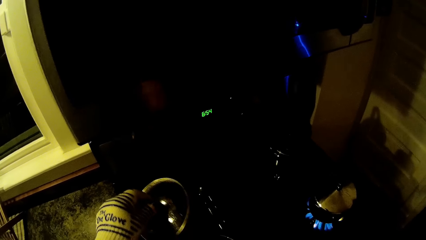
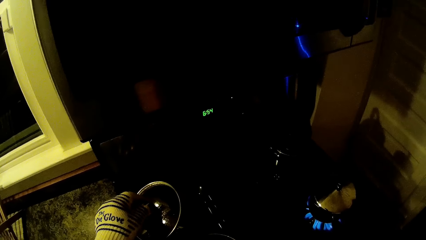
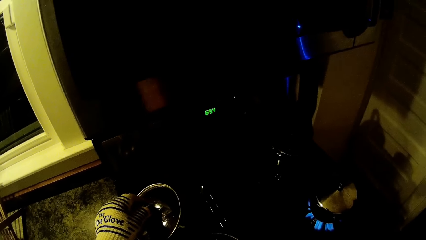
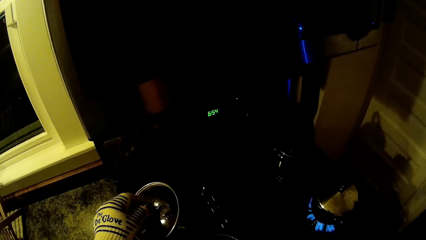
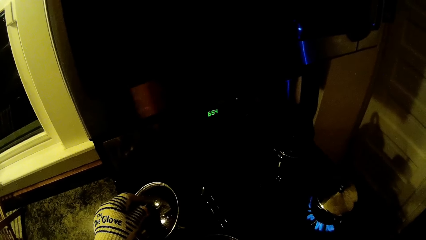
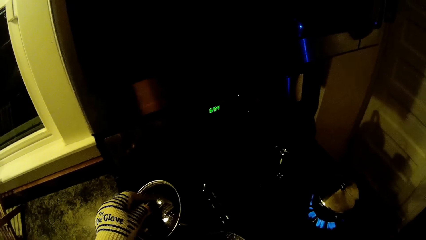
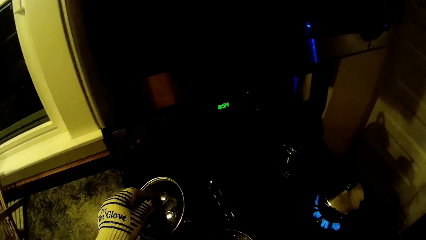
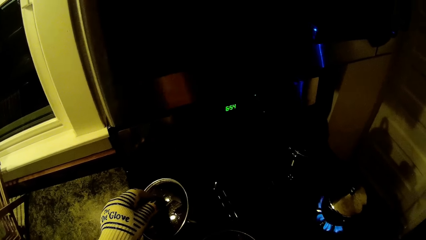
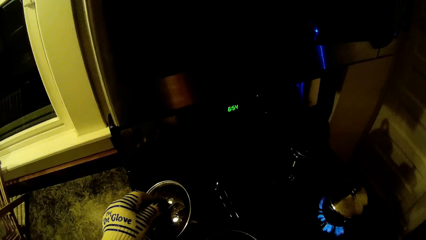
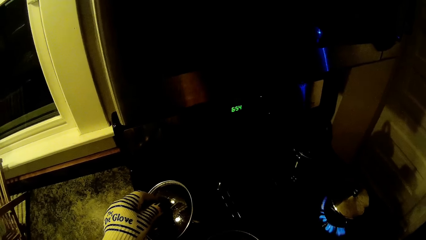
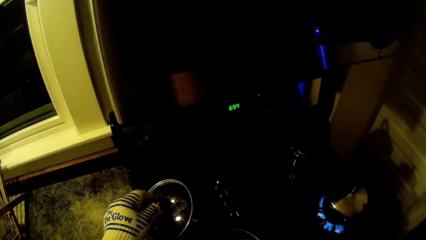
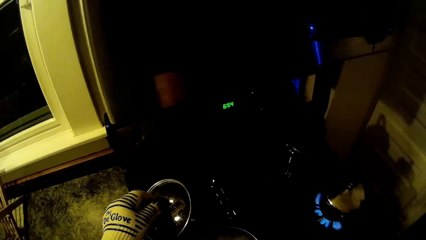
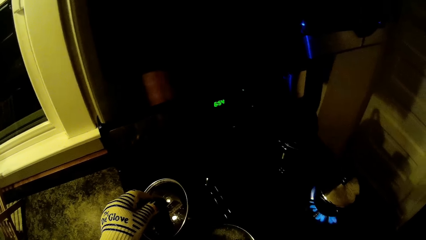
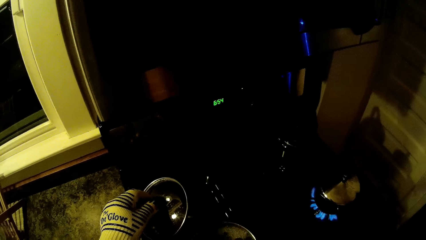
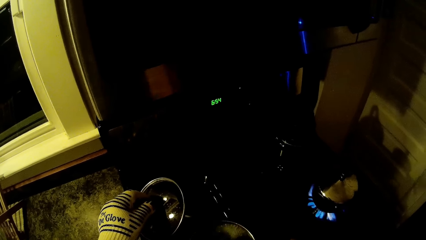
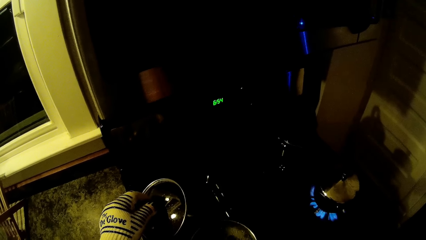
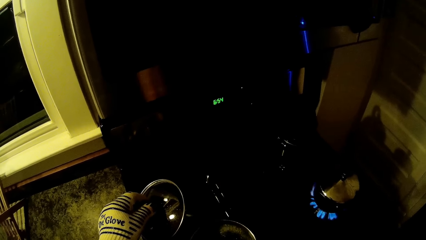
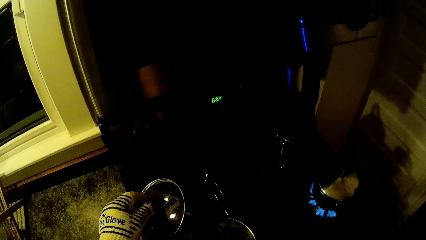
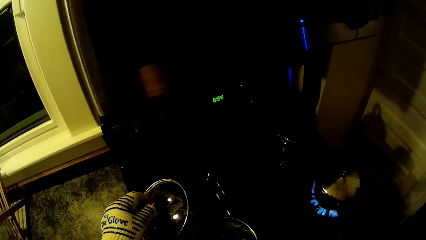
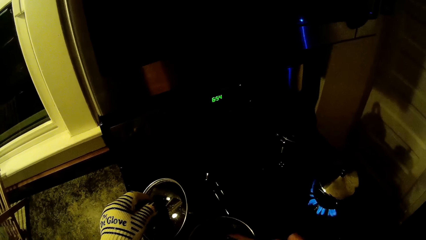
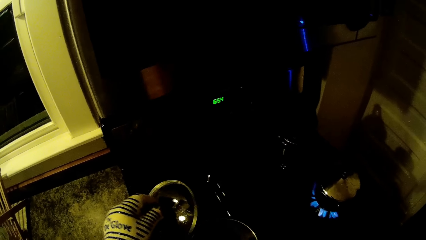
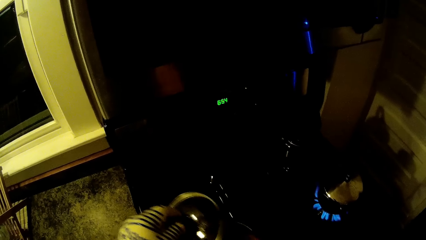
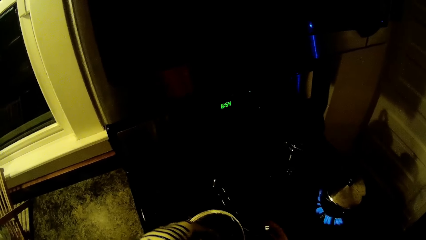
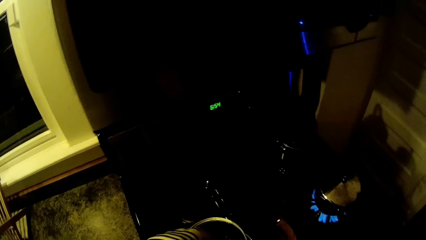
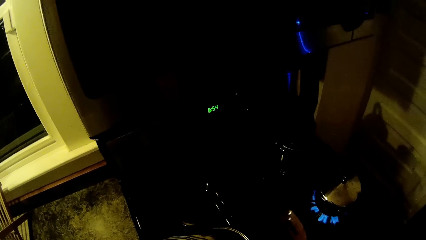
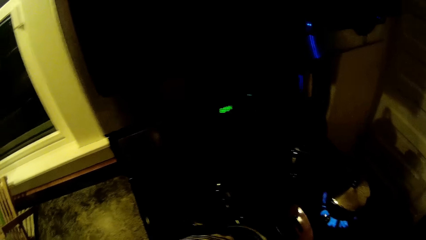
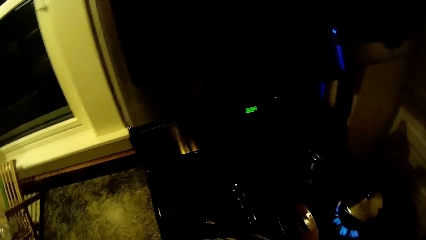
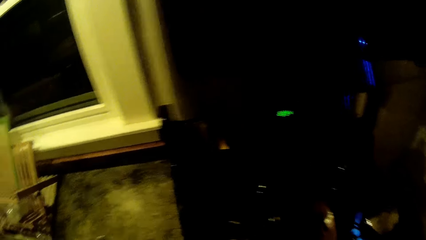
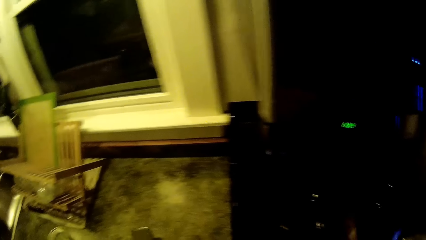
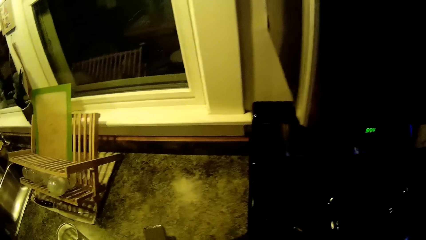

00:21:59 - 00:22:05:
The camera wearer uncovers the cooking pot. He stirs the food. He closes the pot on the cooker with his gloved left hand. He brings out a spoon from the pot on the cooker with his right hand.

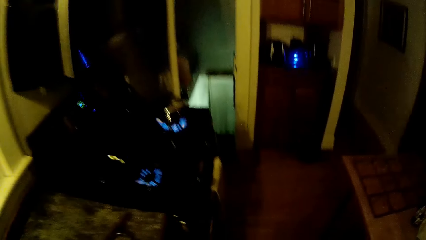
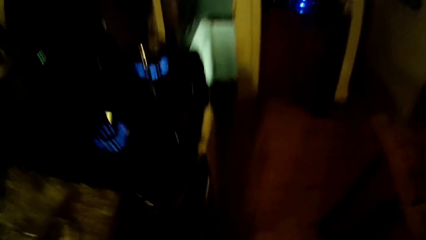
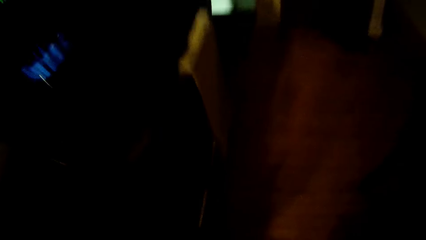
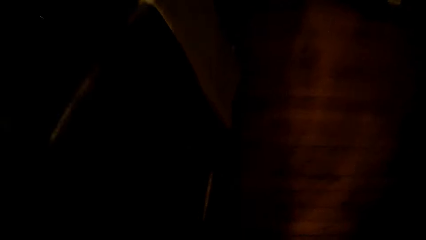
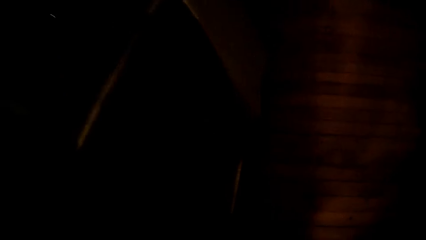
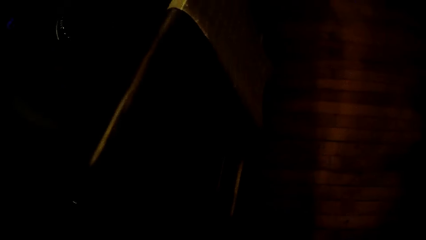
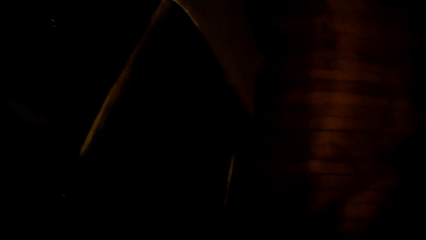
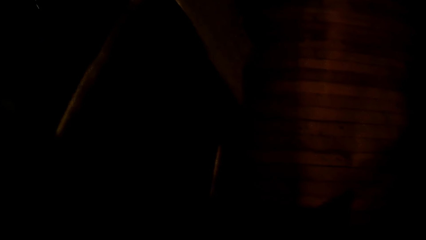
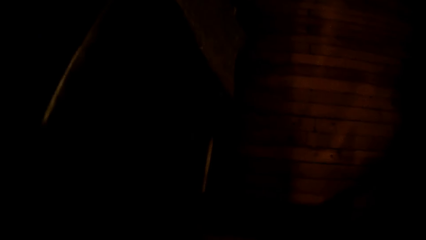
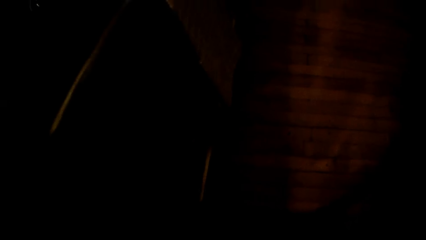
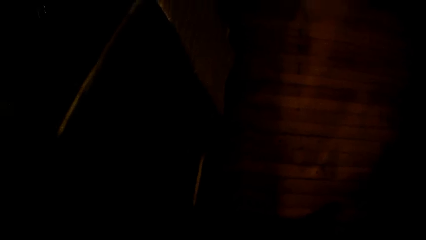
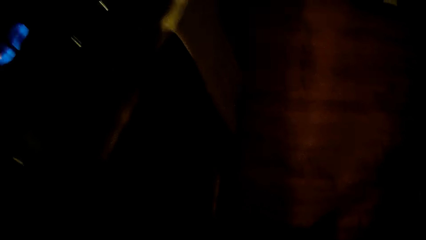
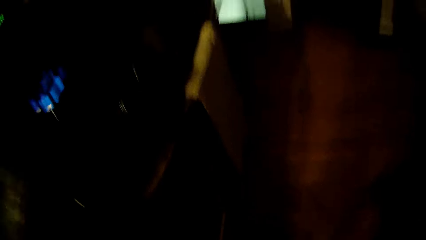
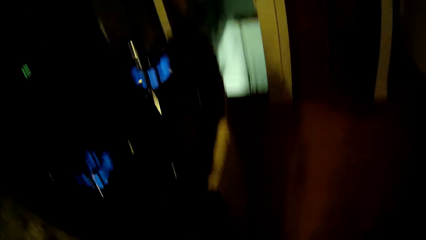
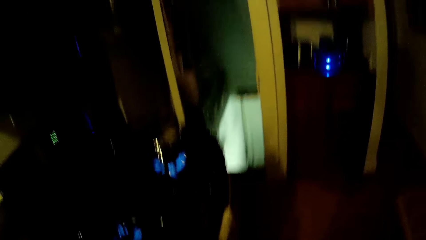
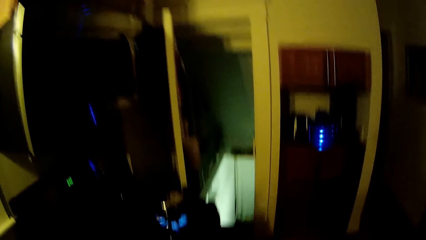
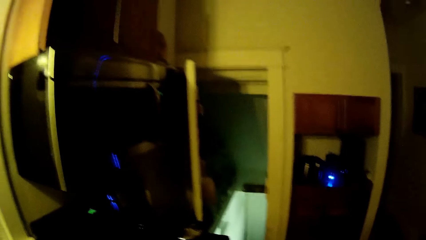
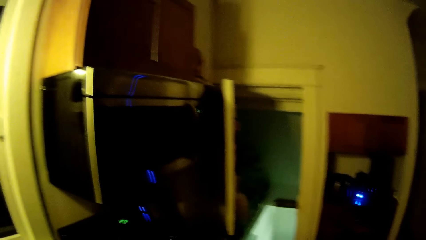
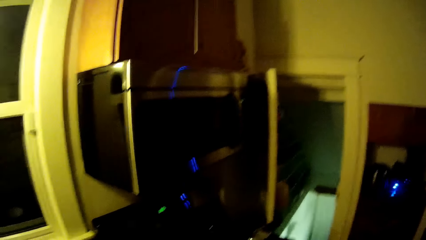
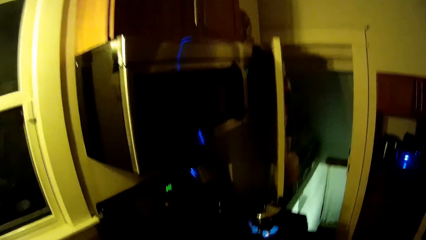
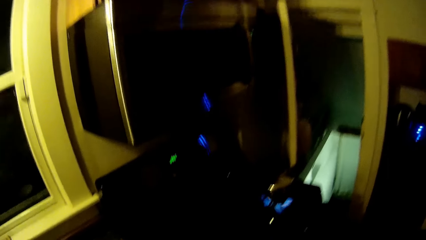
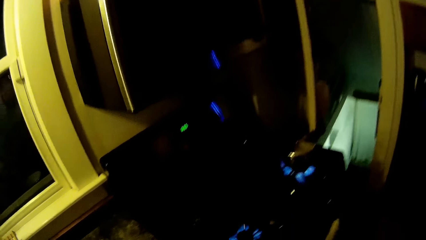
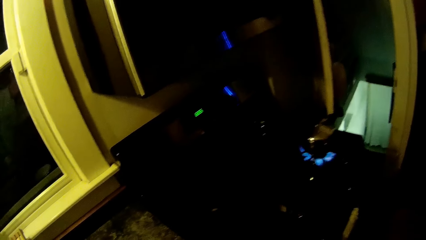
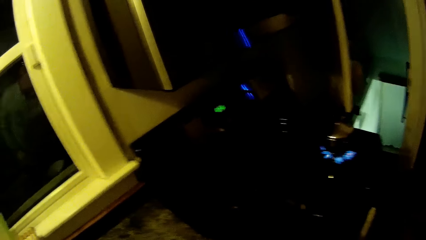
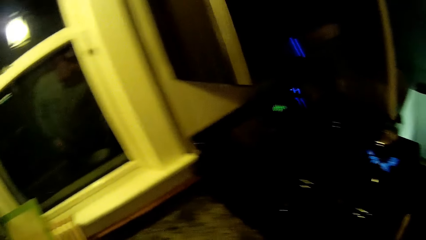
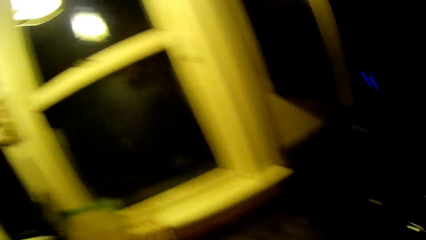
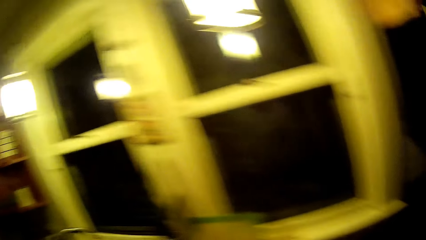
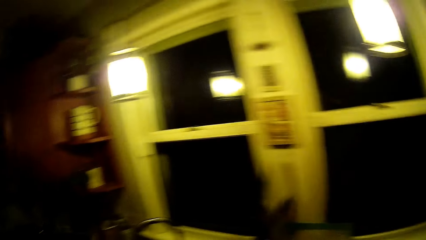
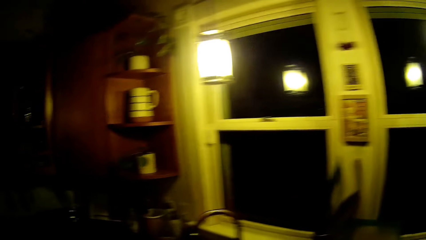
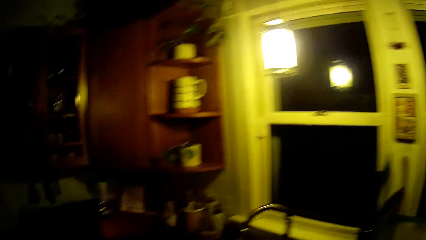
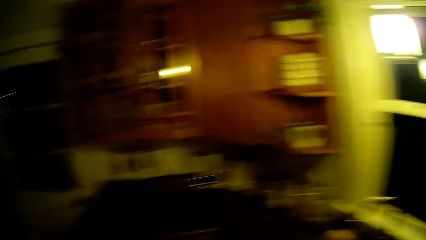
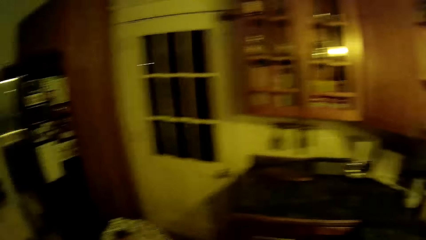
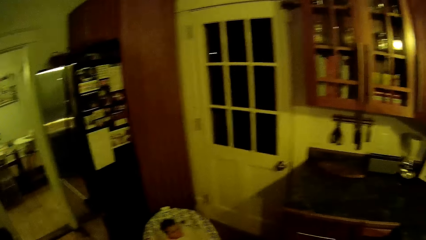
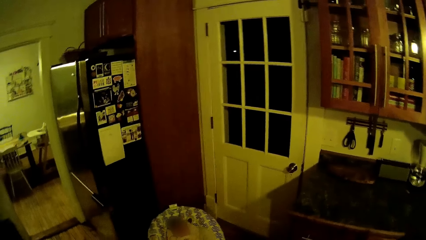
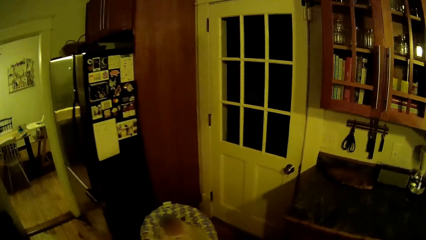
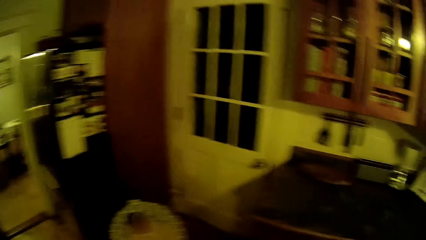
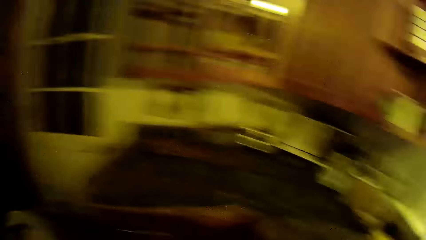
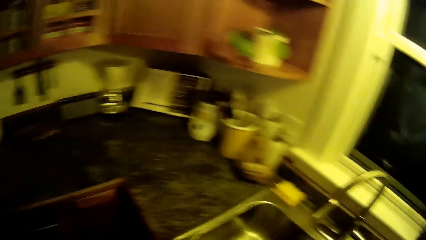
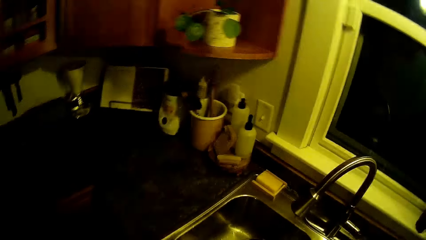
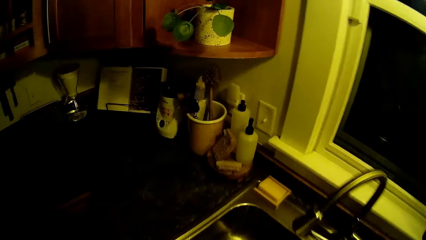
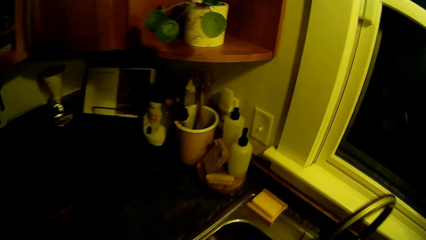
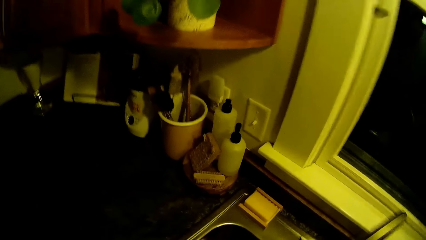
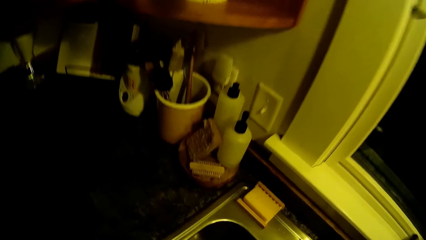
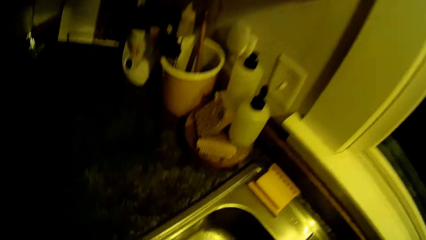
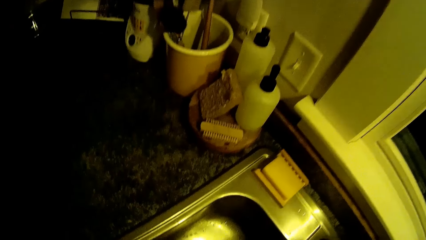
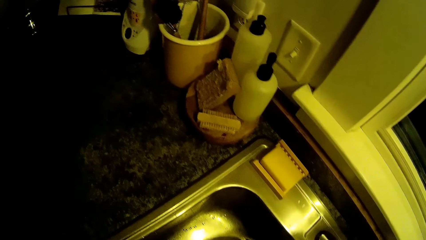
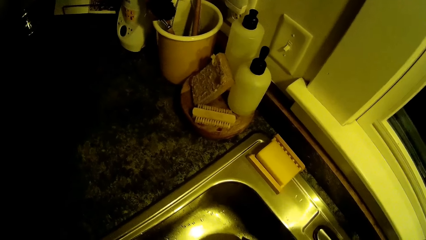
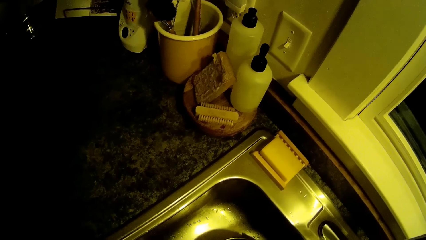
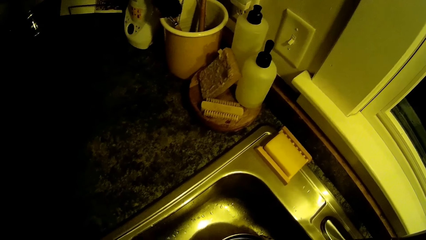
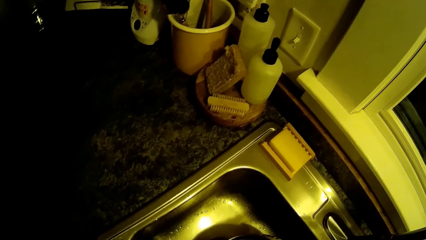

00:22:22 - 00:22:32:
The camera wearer looks around the kitchen. They stare at the stove. They look around the kitchen. They walk towards the sink. They drain water from the cooking pot.
